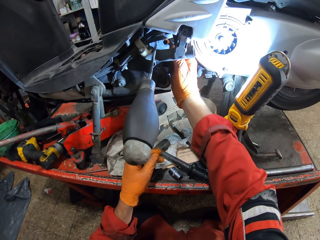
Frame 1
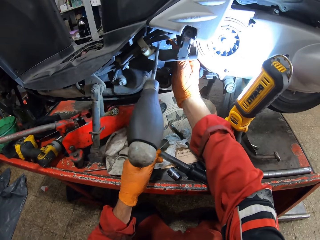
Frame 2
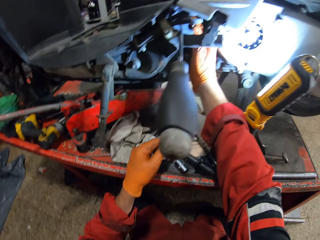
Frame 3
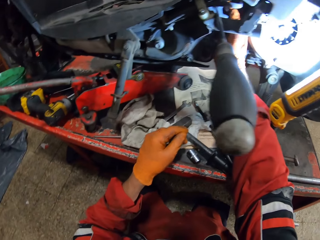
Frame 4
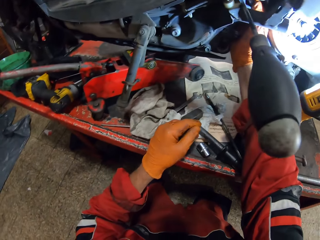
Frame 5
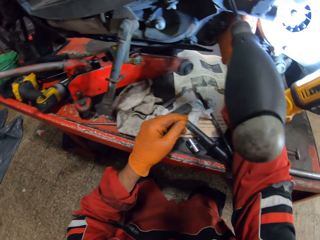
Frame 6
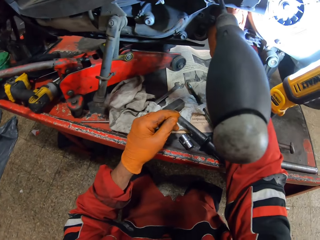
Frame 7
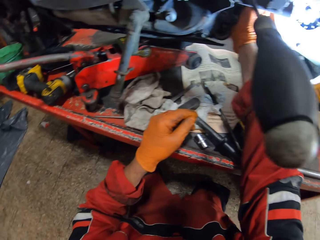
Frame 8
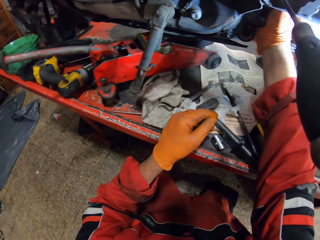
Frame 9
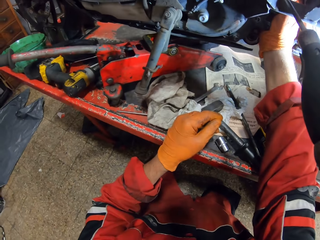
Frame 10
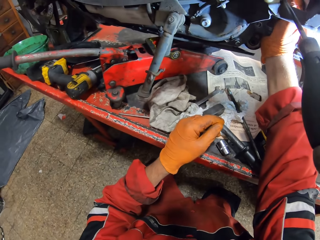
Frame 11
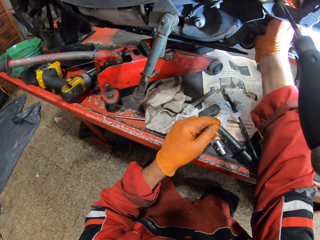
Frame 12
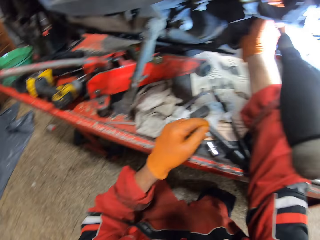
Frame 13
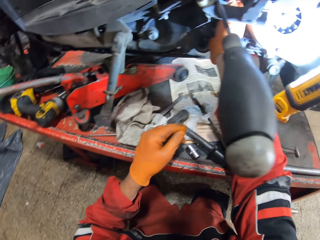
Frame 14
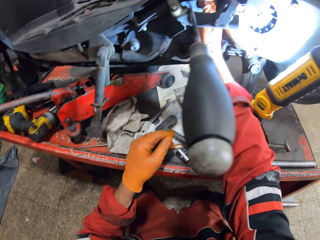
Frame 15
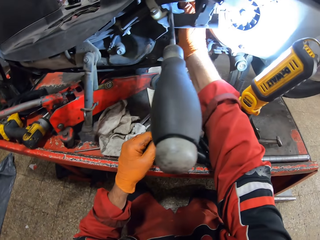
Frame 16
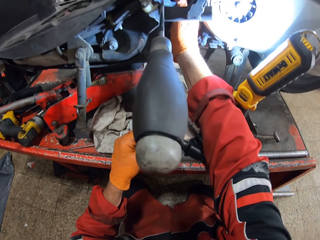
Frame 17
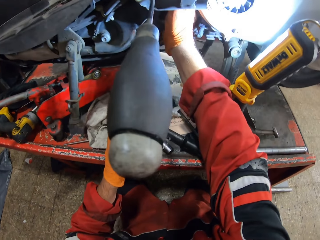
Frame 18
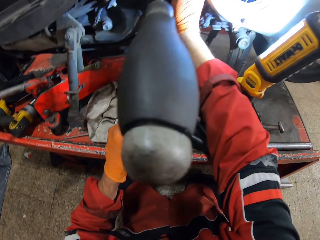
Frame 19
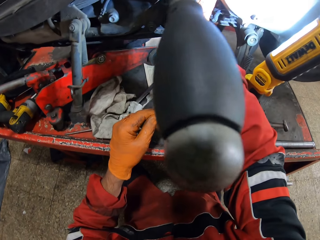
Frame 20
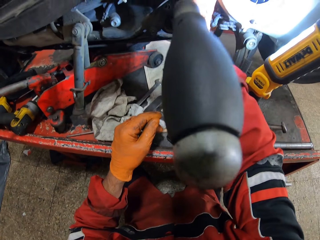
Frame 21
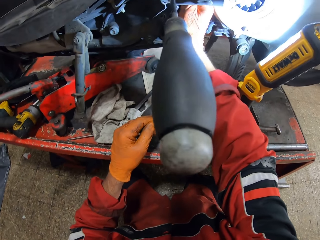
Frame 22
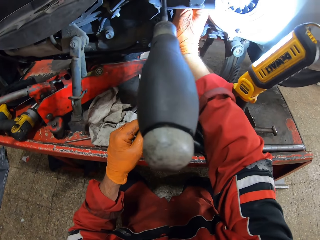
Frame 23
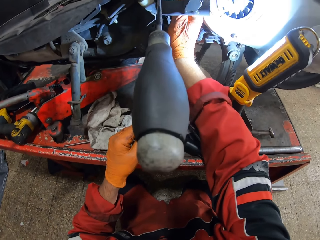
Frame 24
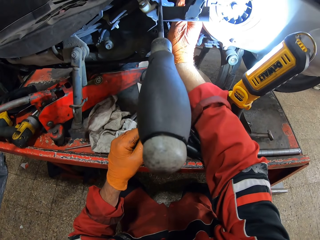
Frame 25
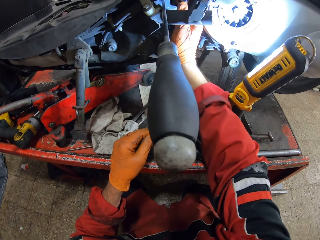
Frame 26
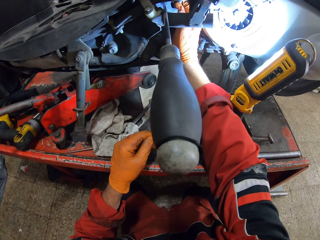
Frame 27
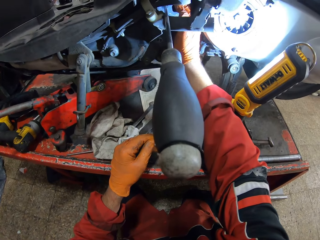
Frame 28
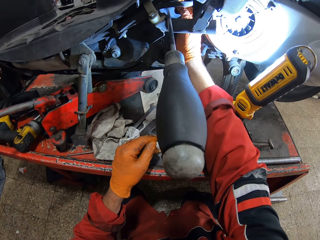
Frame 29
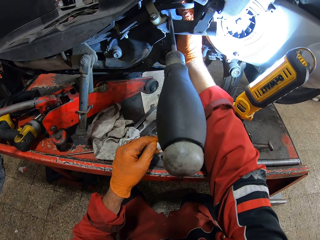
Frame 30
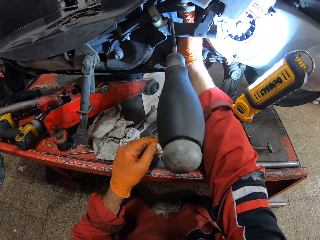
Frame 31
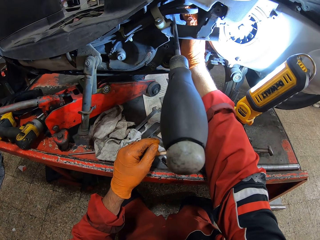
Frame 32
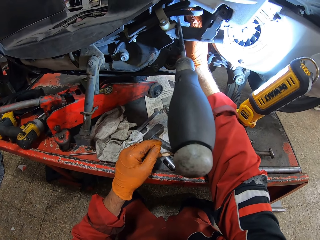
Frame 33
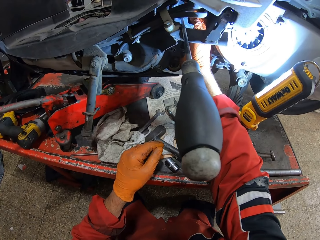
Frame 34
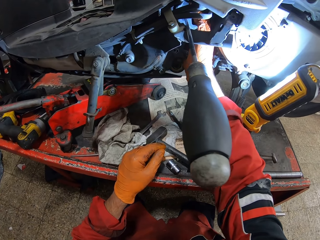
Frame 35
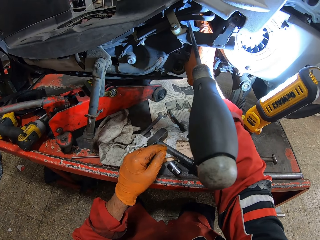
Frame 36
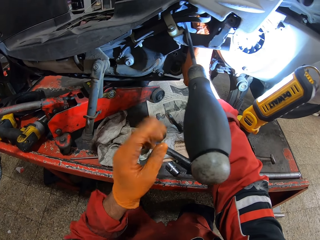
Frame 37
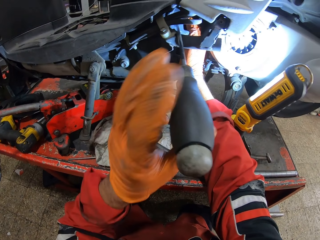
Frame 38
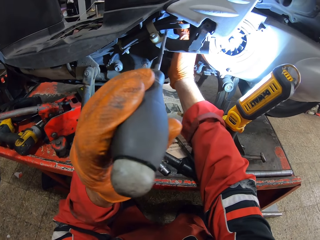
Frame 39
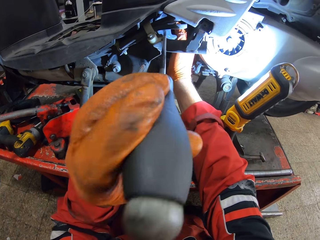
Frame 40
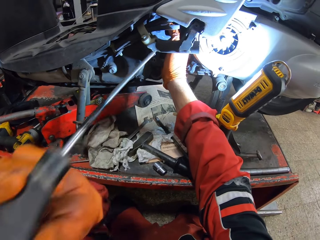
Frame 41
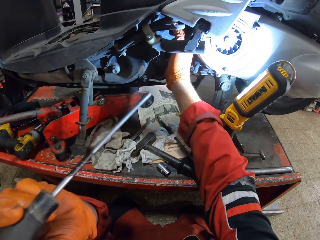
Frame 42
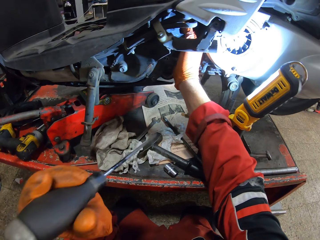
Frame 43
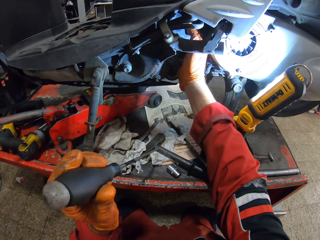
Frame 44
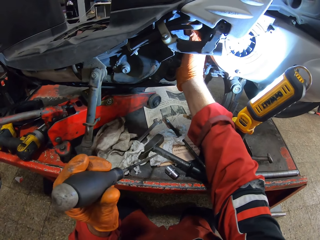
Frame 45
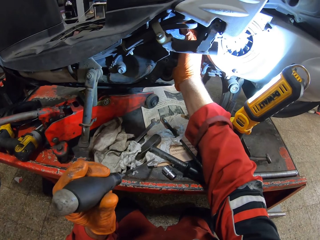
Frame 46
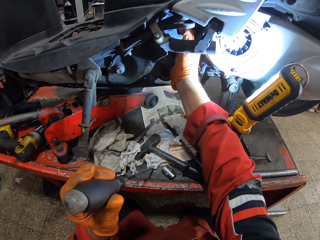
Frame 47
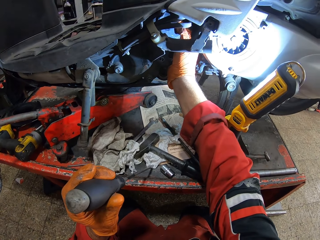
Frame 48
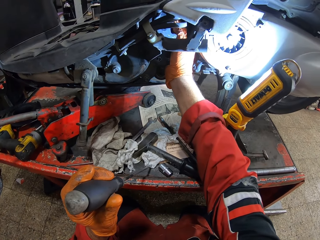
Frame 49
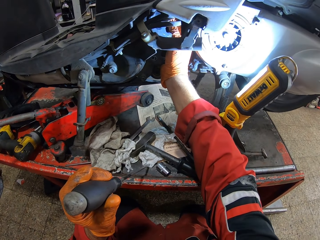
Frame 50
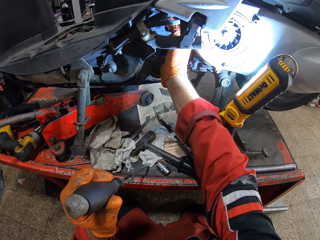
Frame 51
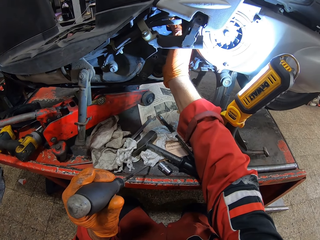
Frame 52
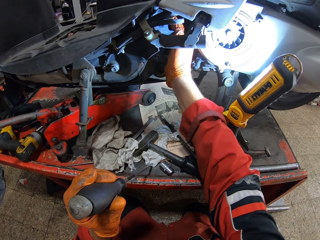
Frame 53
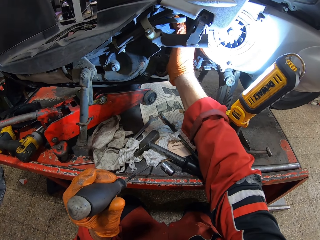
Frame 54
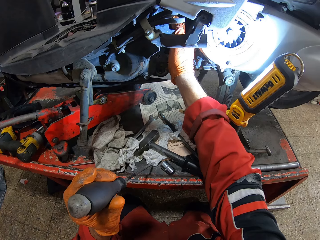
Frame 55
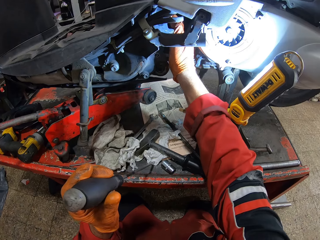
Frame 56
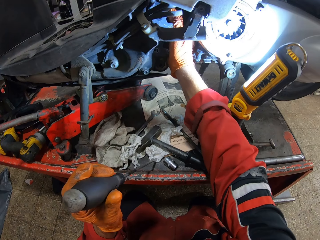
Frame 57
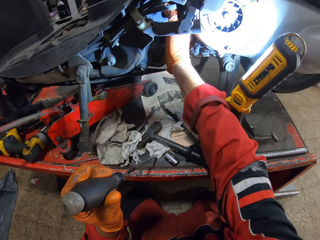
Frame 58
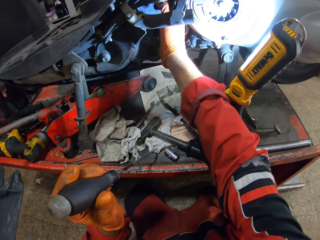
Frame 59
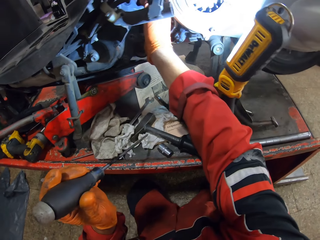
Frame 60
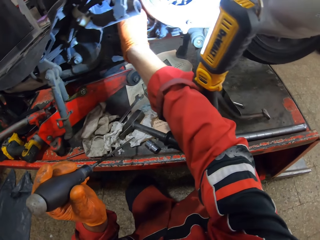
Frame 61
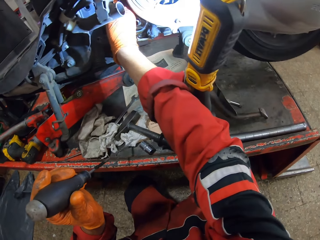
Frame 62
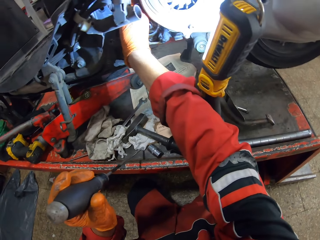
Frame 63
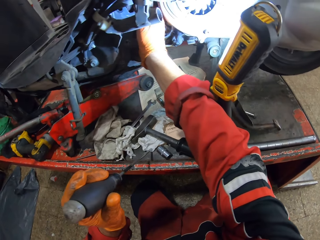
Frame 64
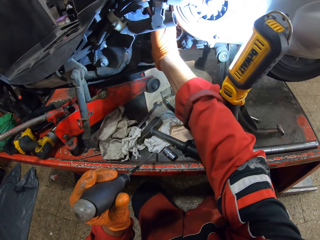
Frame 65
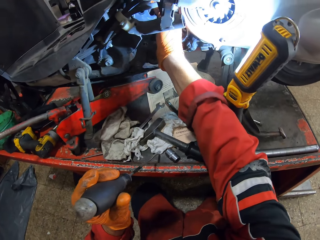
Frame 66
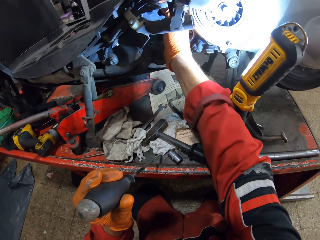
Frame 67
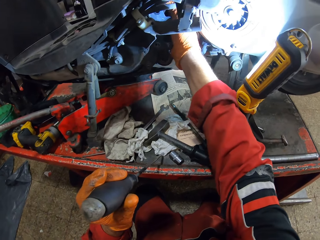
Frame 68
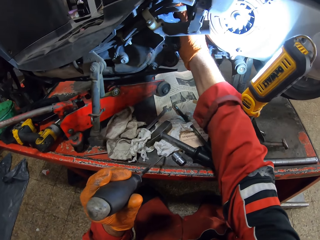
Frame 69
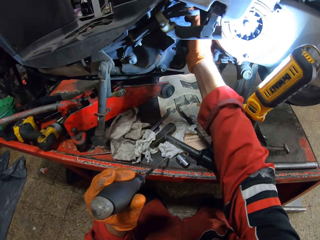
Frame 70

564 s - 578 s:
The camera wearer fixes the other screw in the motorcycle with his right hand. He removes the screwdriver from the motorcycle with his left hand. He holds the screwdriver. He fixes the bolts with his hand.

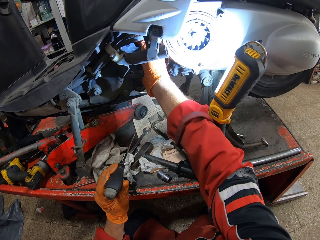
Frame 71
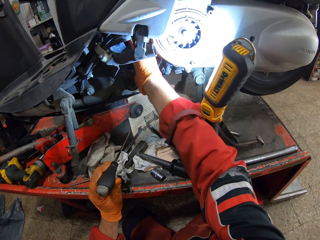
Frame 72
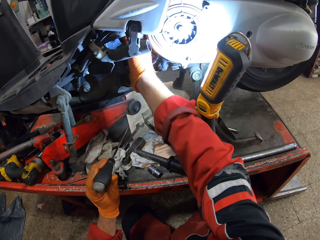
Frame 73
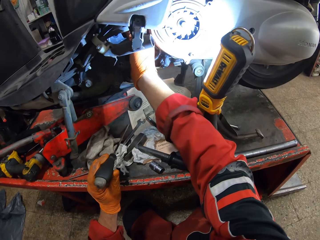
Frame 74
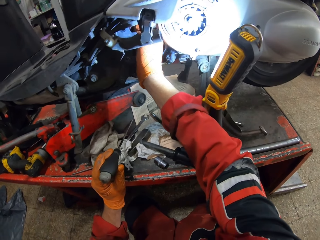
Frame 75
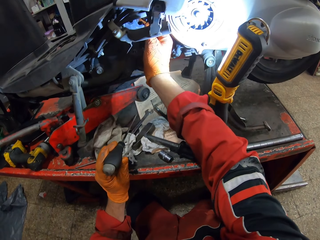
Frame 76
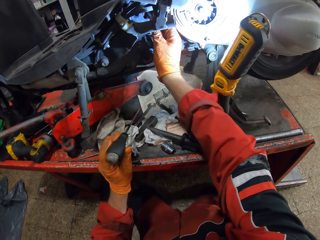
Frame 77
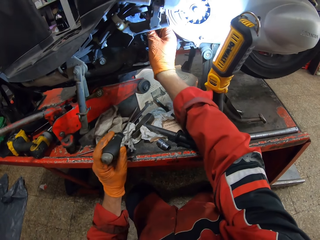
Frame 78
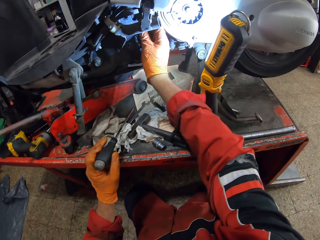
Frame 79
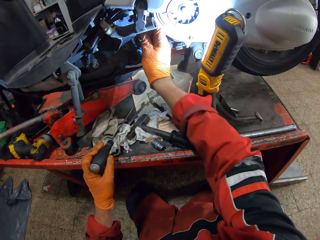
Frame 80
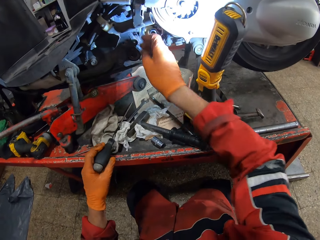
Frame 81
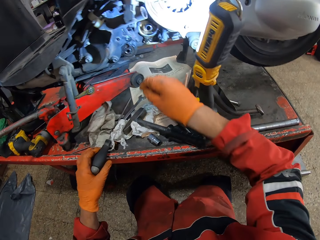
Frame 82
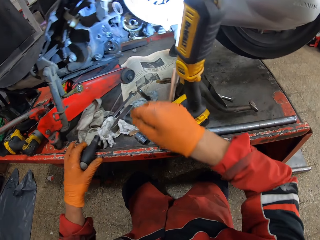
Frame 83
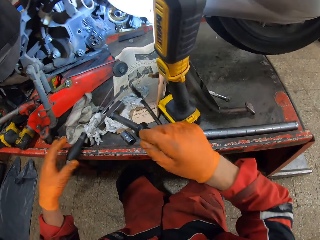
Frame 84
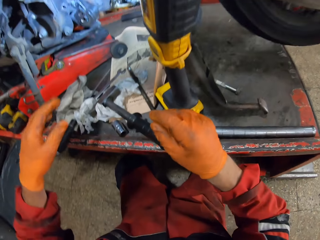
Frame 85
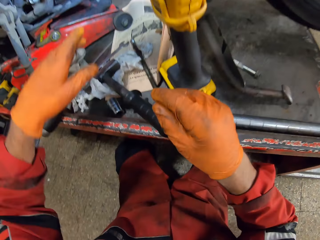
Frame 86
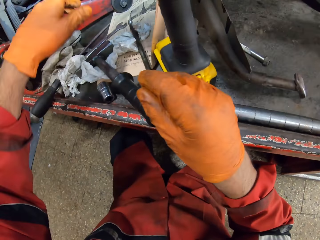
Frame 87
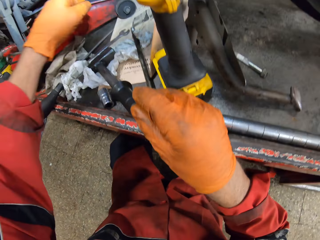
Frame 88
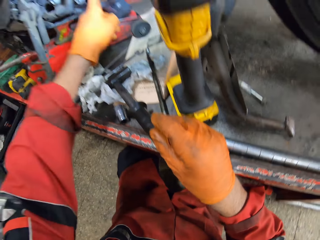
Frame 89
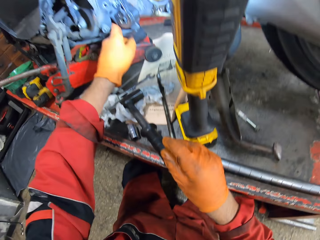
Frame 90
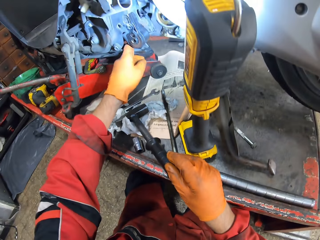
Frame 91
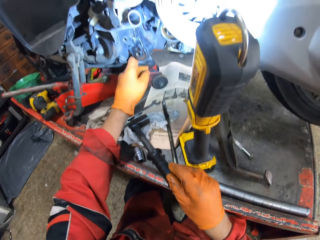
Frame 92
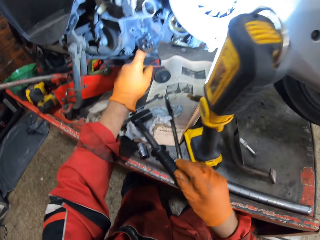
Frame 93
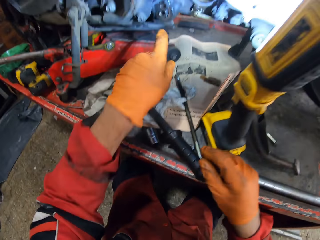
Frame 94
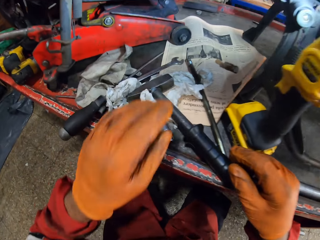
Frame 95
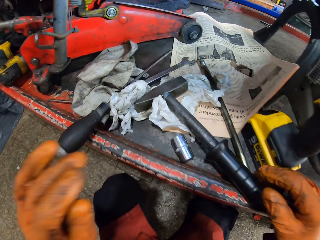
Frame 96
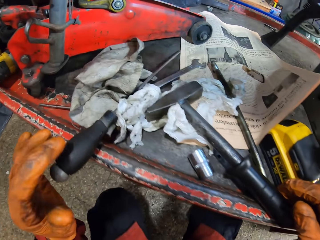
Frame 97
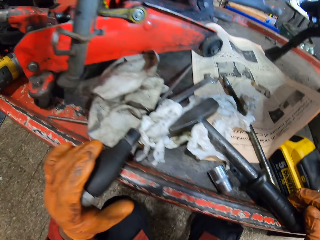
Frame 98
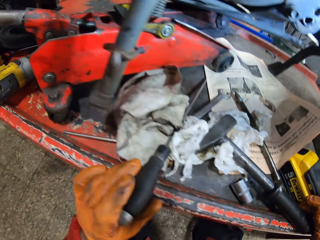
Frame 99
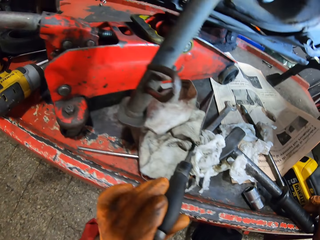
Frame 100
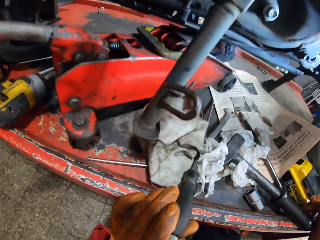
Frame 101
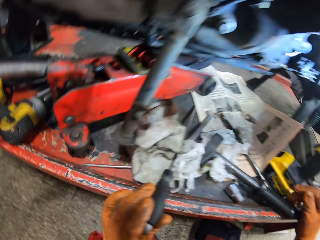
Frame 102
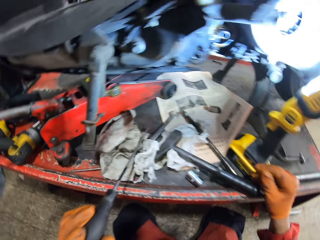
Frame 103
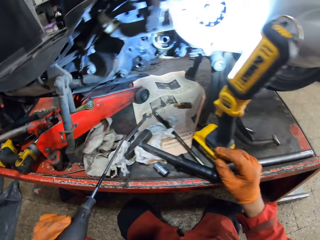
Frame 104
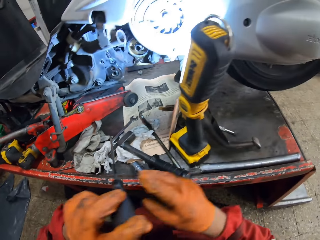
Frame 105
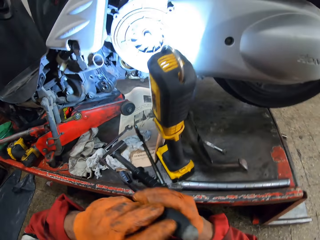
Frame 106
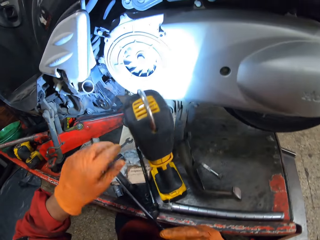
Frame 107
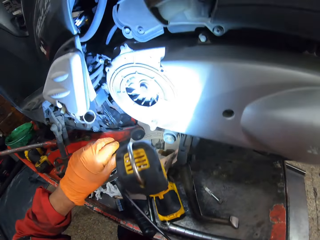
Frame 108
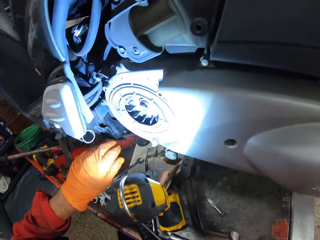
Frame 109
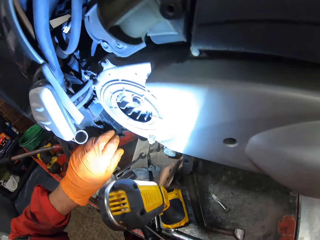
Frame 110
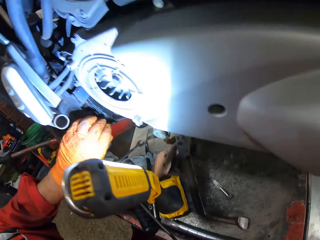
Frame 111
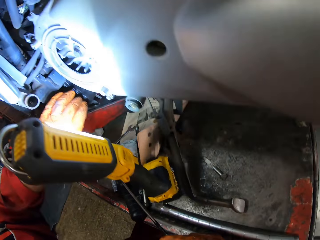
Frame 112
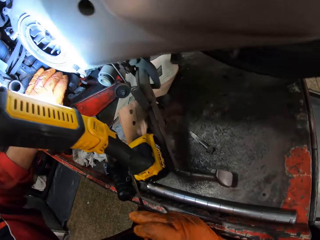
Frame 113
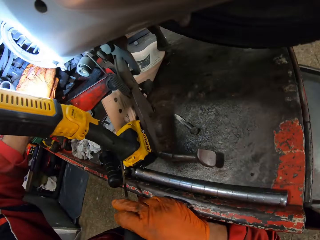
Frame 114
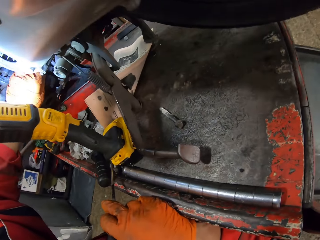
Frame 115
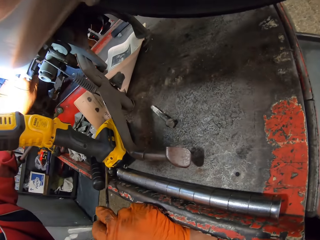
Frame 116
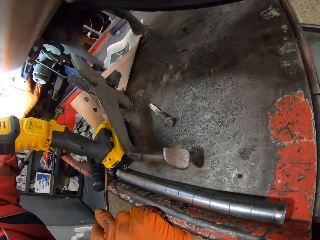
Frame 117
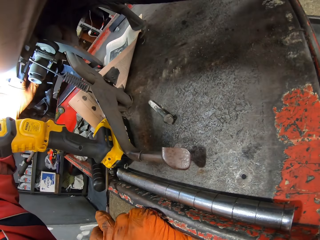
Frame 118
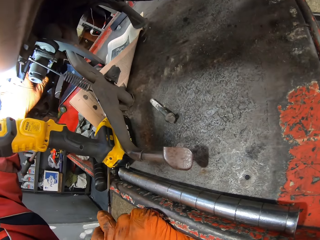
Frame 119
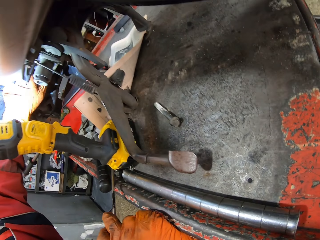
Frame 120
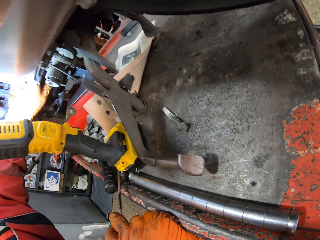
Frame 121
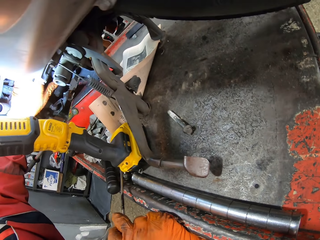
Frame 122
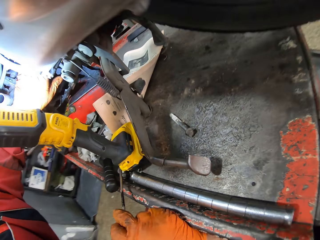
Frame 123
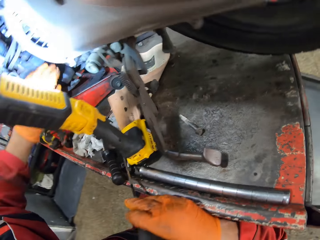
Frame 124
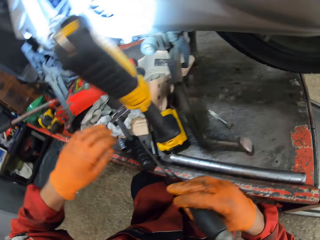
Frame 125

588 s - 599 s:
The camera wearer drops the screwdriver on the workbench. He puts his hand on the hammer. He touches a screw hole in the motorcycle with his left hand. He picks the screwdriver from the workbench with his left hand. He holds the screwdriver with his left hand. He passes the screwdriver to his right hand. He holds the screwdriver with his right hand. He touches the engine. He puts his left hand in a space underneath the motorcycle.
